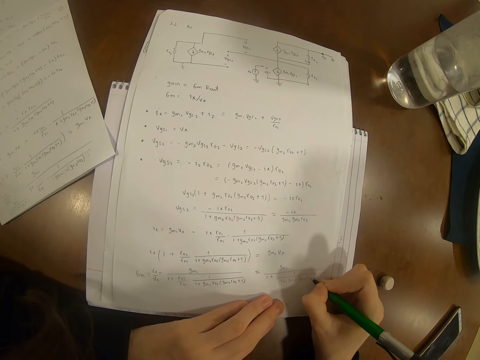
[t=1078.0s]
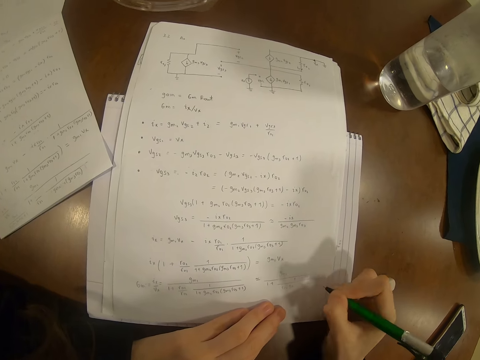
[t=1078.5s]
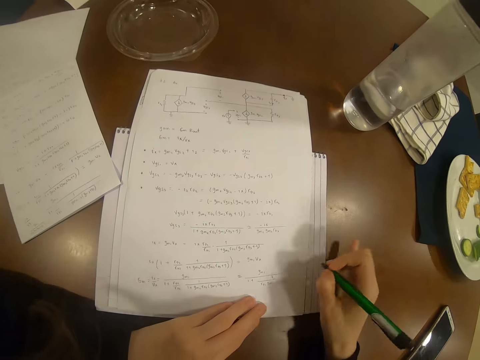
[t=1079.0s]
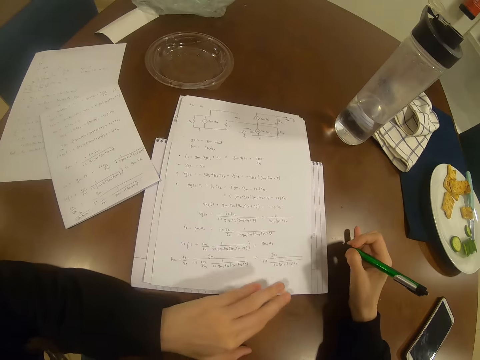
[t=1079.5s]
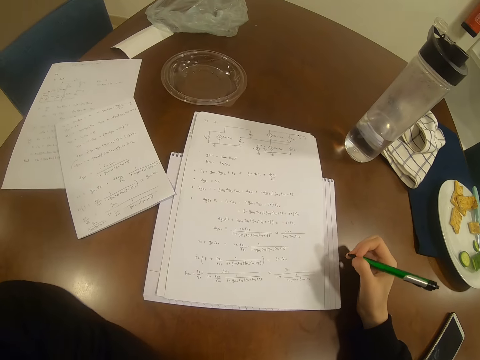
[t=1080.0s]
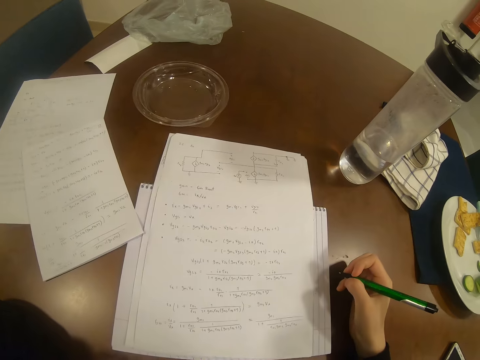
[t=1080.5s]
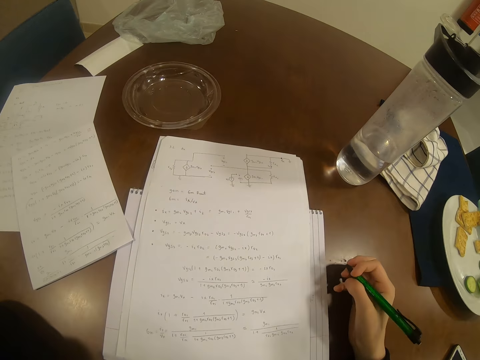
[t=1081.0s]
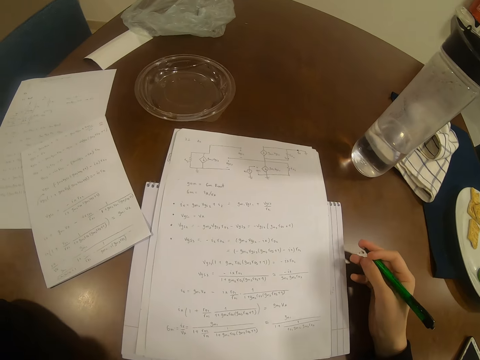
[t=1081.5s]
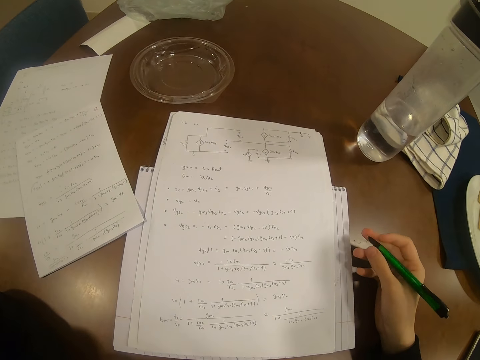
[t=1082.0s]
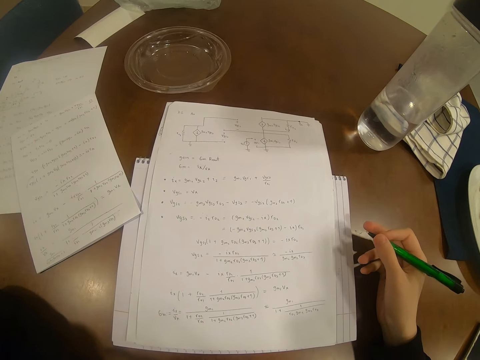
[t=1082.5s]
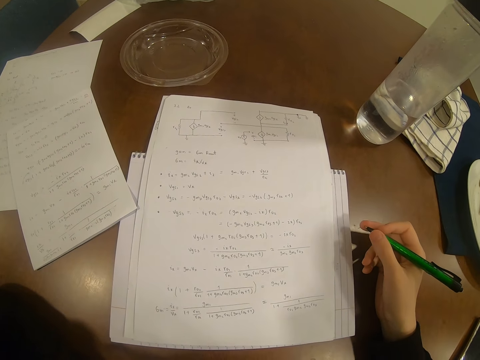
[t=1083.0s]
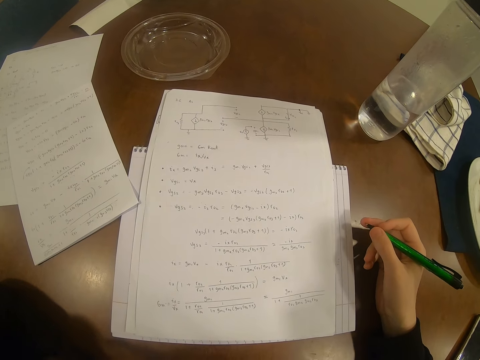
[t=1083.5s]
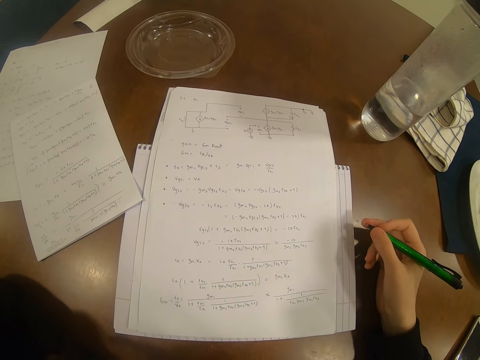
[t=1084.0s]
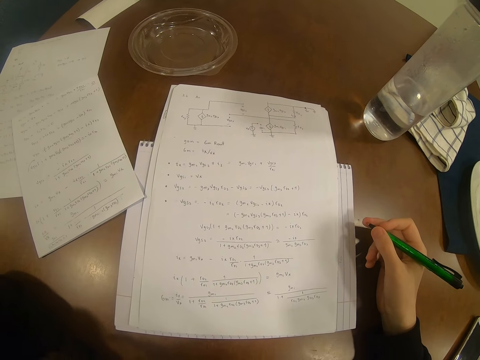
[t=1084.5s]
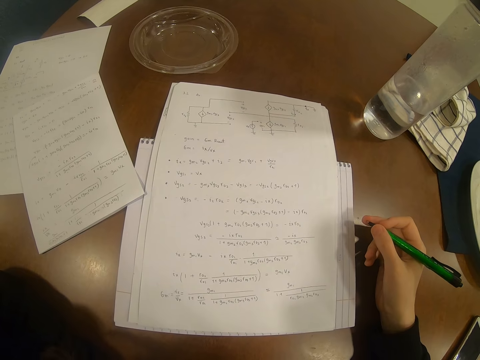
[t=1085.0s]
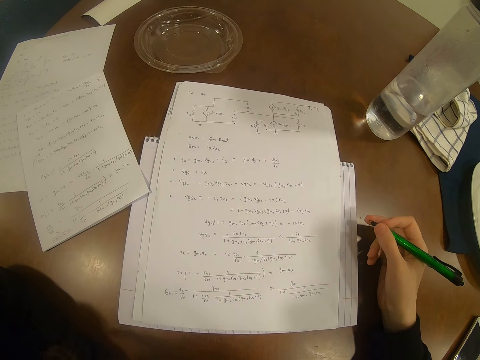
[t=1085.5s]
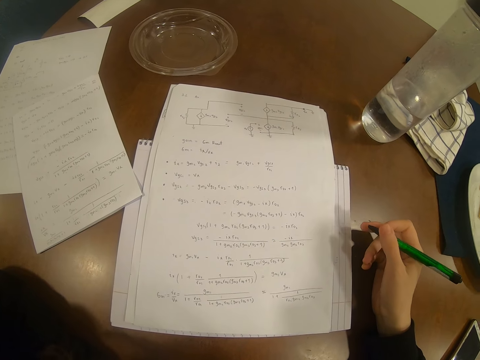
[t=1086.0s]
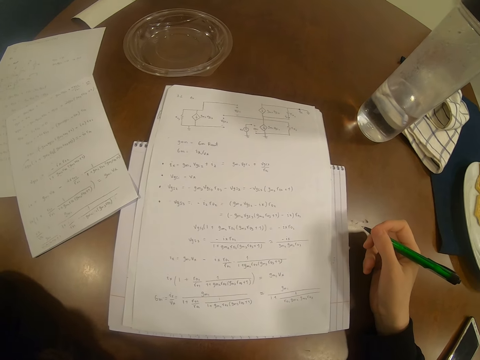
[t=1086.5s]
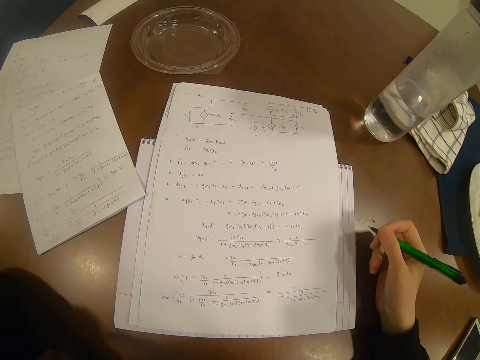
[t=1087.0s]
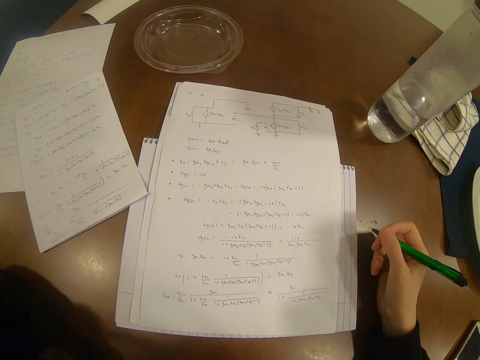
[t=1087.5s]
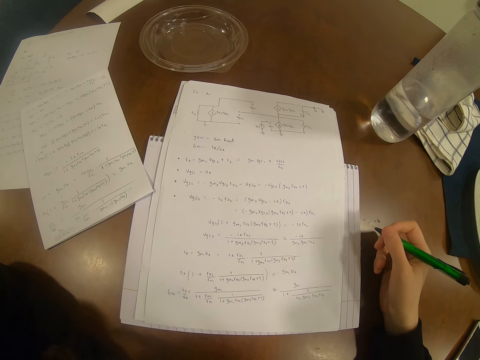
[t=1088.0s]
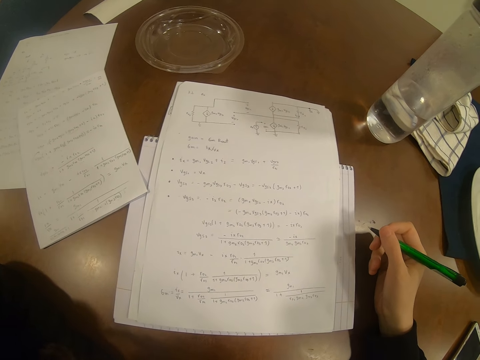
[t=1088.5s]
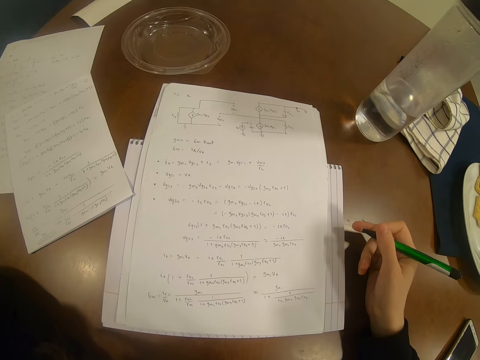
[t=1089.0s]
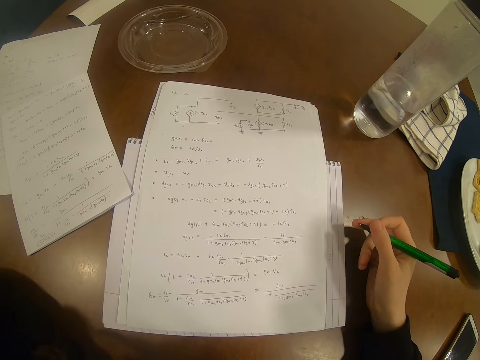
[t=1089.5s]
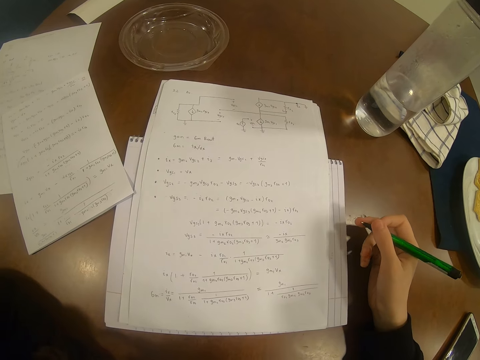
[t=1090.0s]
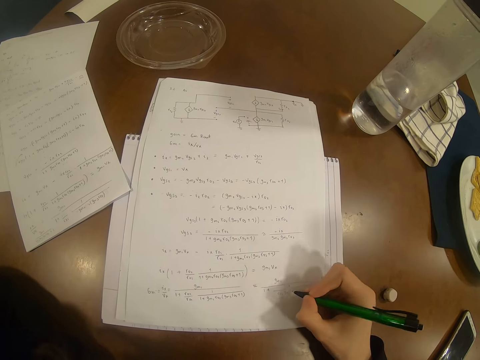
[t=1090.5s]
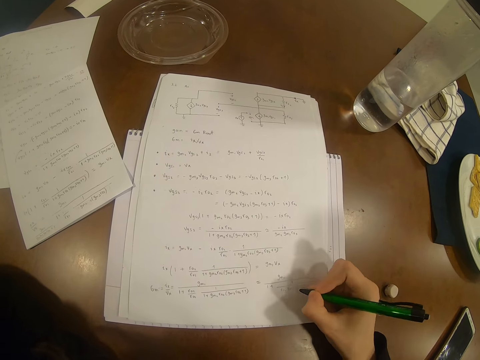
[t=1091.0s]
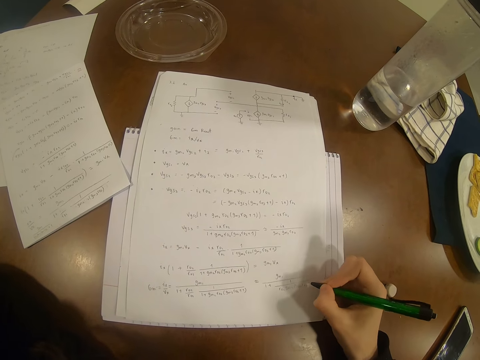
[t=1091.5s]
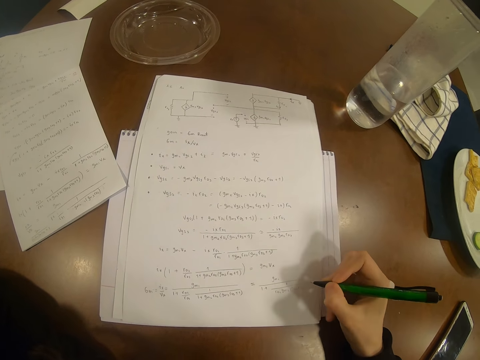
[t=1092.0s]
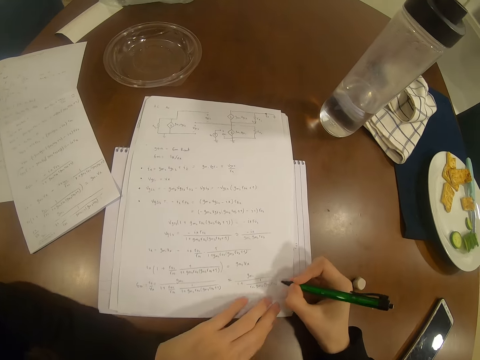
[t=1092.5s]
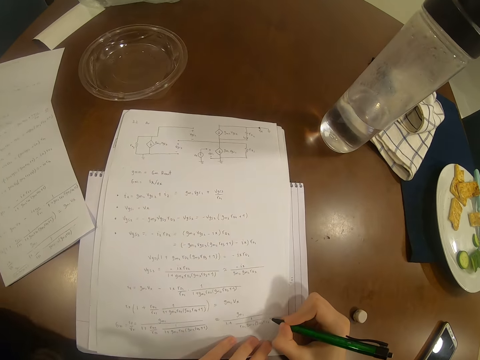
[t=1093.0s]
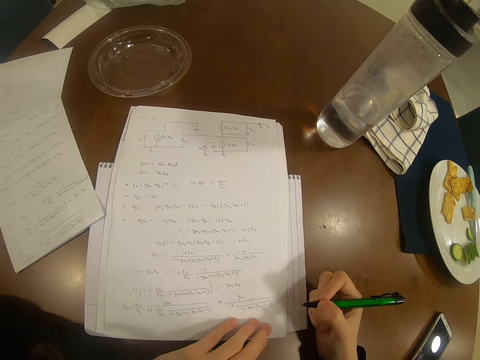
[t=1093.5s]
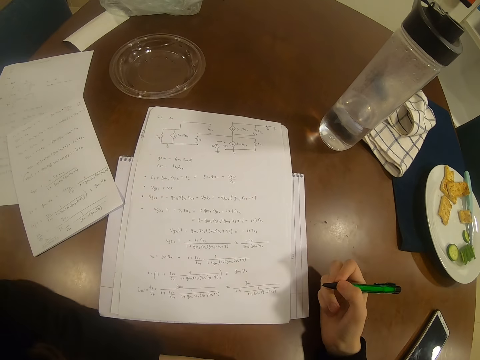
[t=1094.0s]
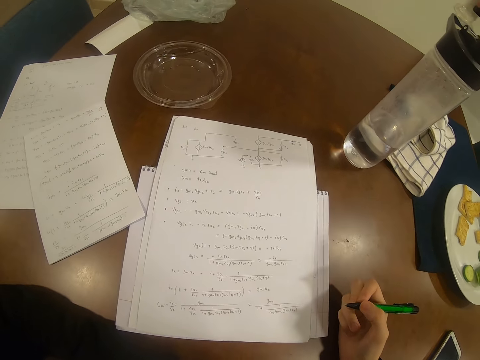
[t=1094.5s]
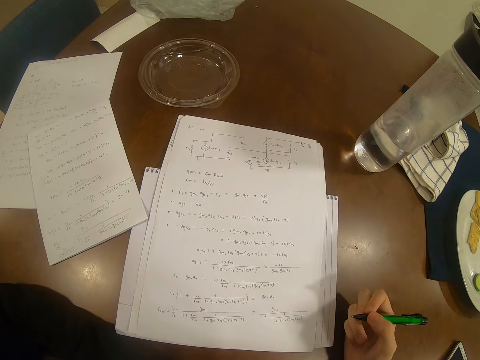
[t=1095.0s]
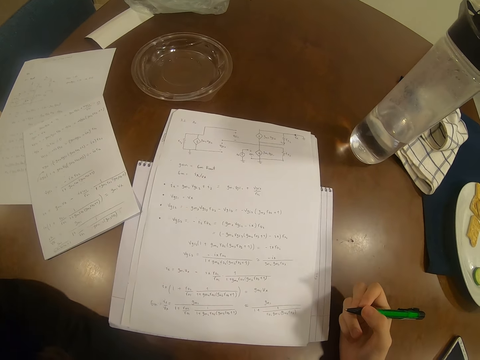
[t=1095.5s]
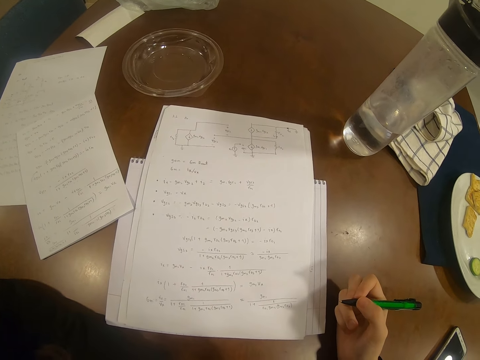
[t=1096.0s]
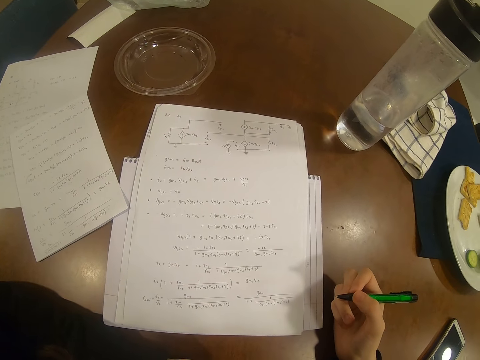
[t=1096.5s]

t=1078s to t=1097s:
The camera wearer wipes the paper with her right hand. She looks at the paper. She writes on the paper with the pen. She holds the paper with her left hand. She writes on the paper with the pen. She looks at the paper.

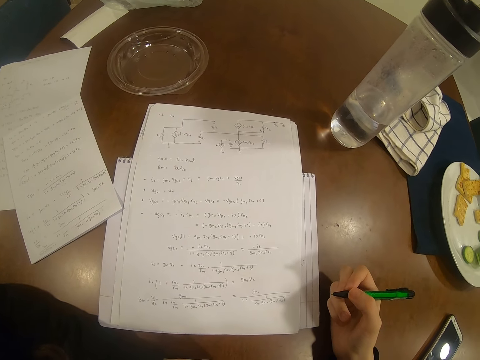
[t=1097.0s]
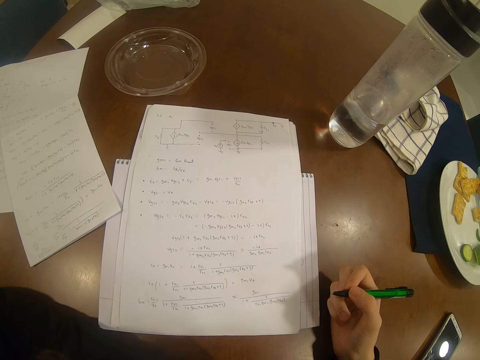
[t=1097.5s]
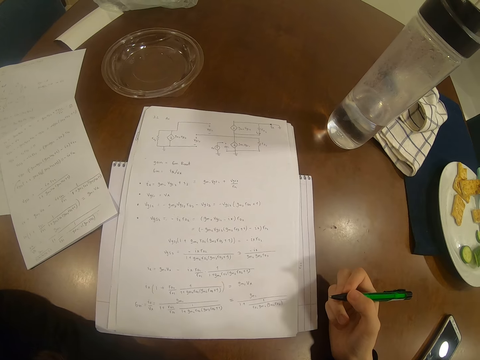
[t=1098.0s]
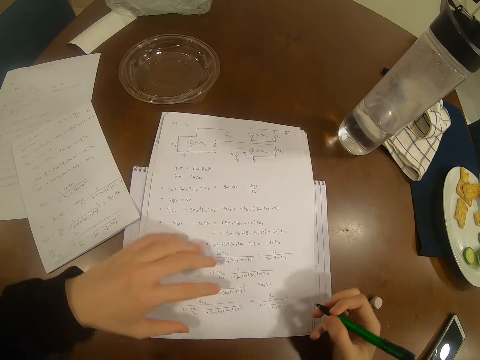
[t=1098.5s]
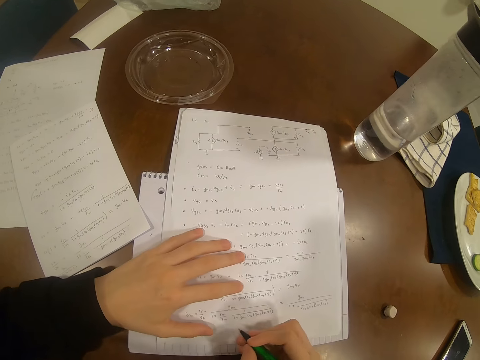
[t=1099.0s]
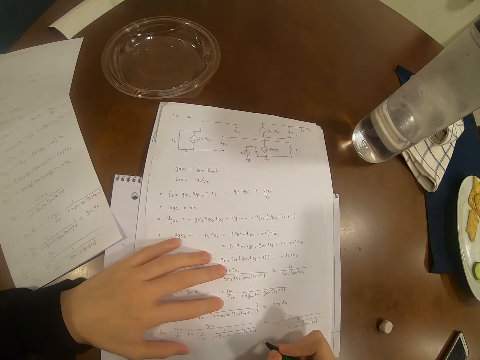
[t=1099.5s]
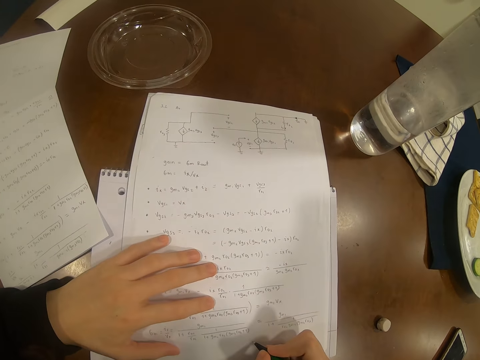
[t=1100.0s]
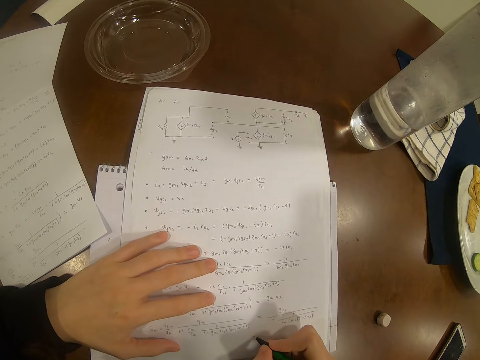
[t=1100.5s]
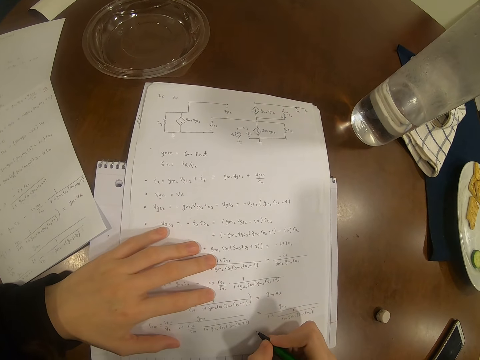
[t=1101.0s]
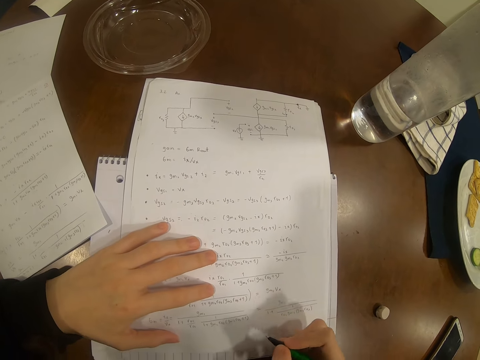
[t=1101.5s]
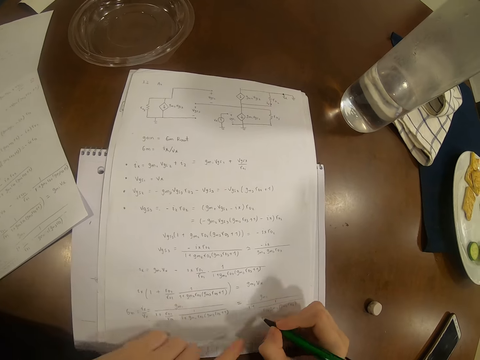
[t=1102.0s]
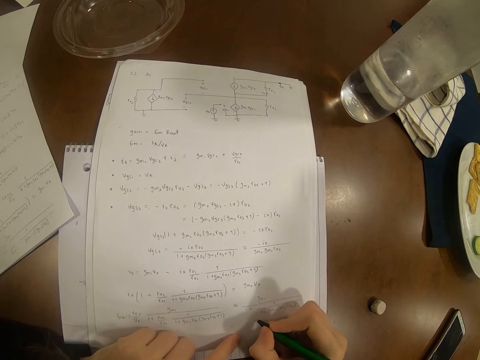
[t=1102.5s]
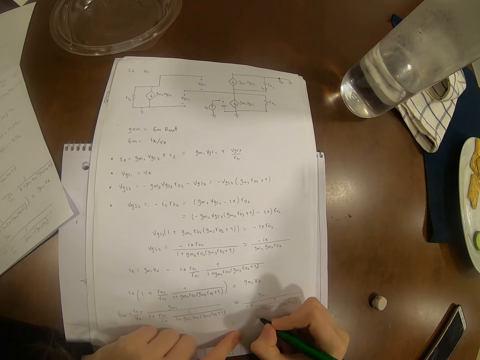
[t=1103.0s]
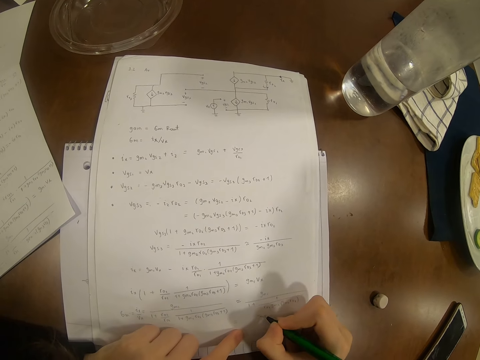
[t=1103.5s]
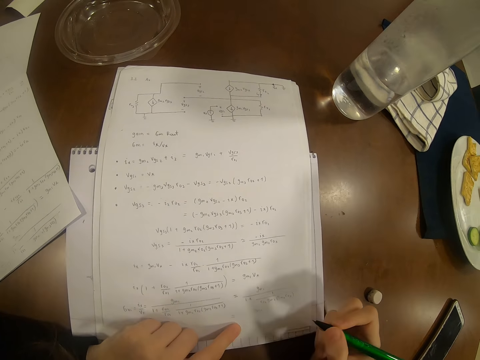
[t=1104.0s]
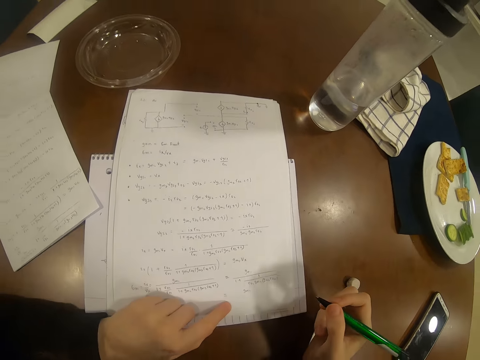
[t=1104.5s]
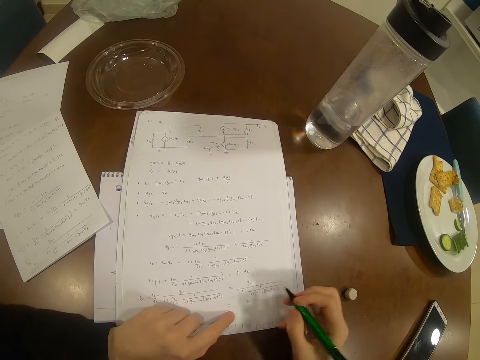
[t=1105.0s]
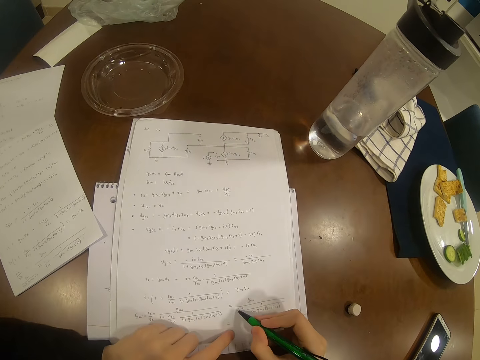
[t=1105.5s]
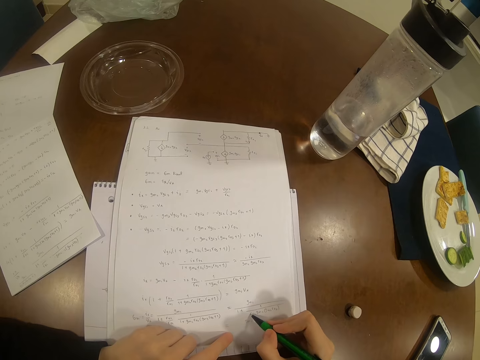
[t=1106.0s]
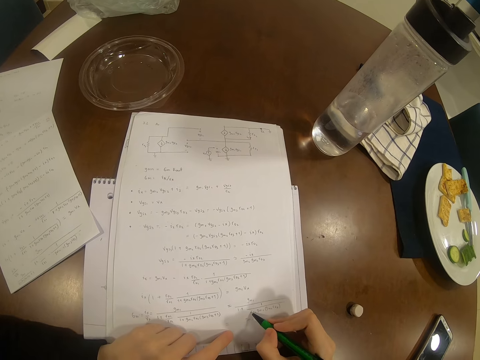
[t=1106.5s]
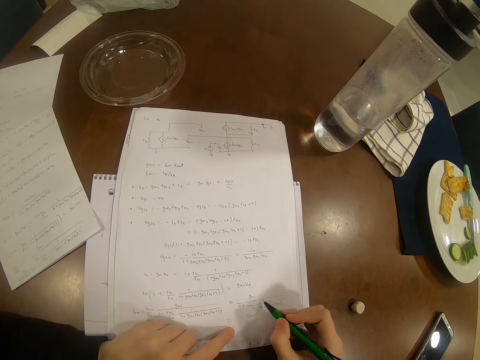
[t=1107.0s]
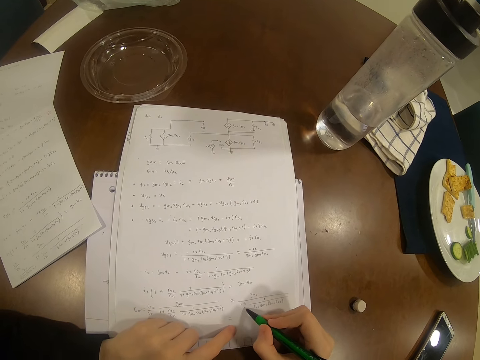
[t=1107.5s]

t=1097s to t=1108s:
The camera wearer pushes back the paper. They write on the paper. They look at the paper.
